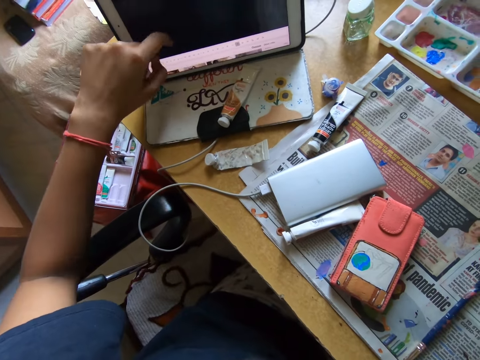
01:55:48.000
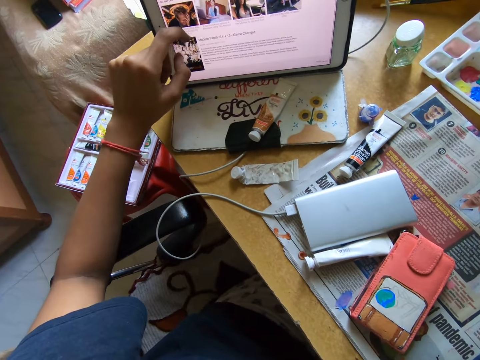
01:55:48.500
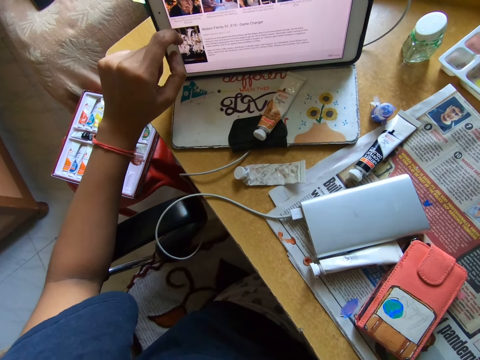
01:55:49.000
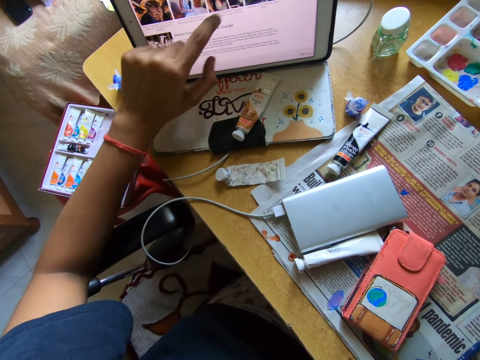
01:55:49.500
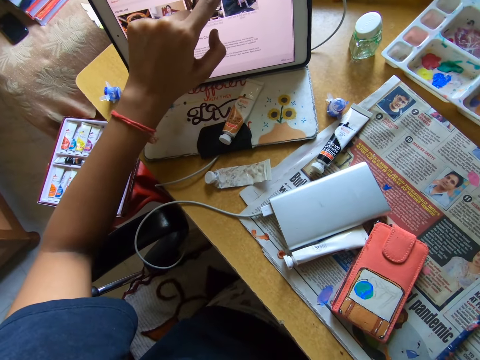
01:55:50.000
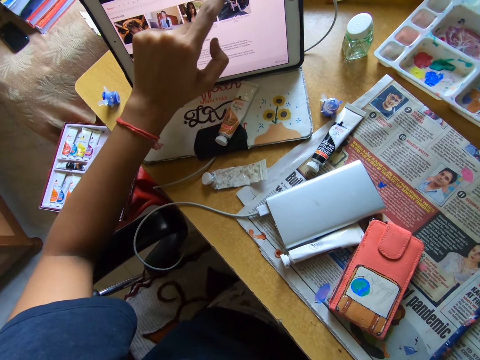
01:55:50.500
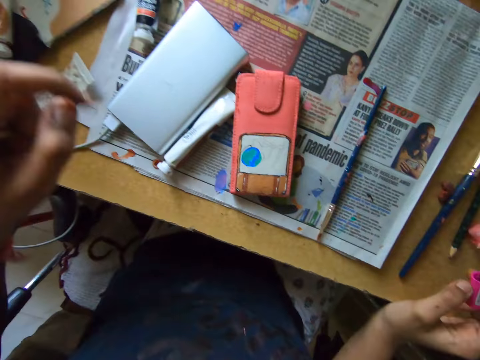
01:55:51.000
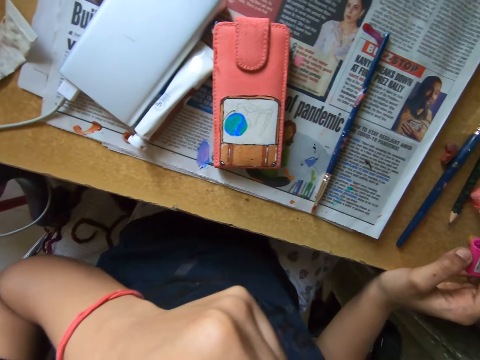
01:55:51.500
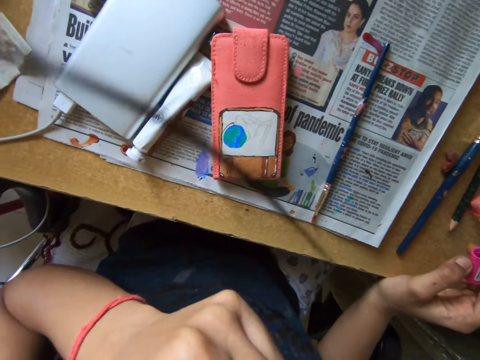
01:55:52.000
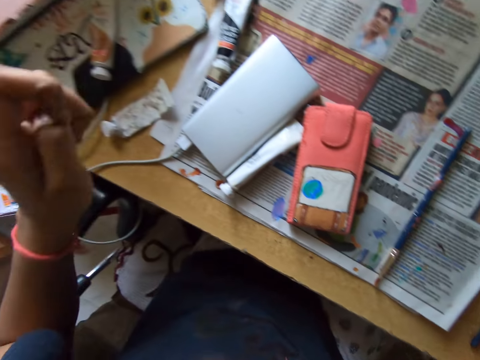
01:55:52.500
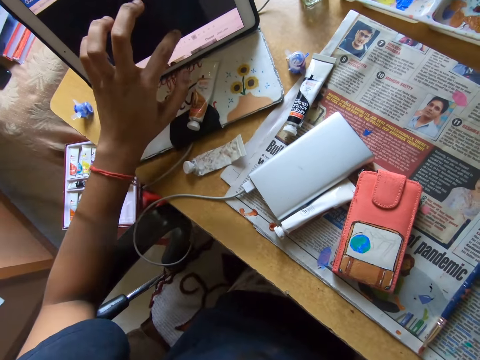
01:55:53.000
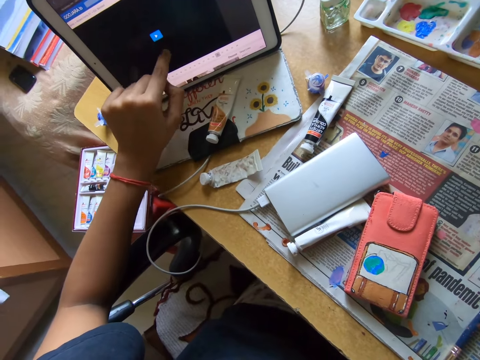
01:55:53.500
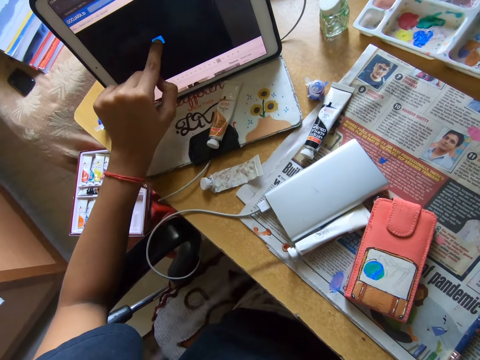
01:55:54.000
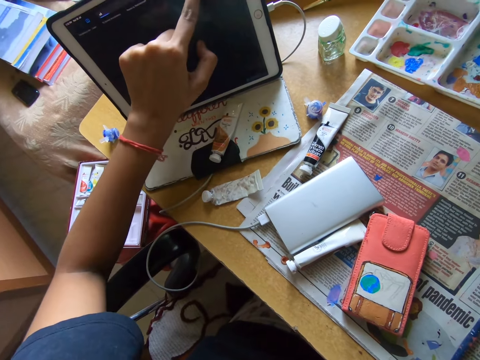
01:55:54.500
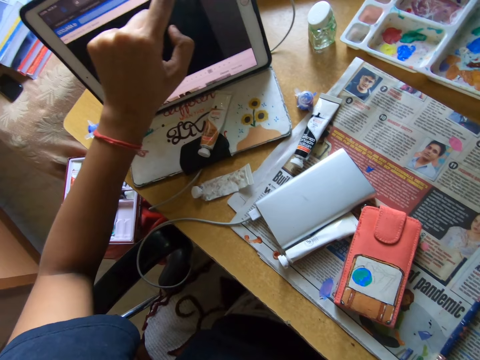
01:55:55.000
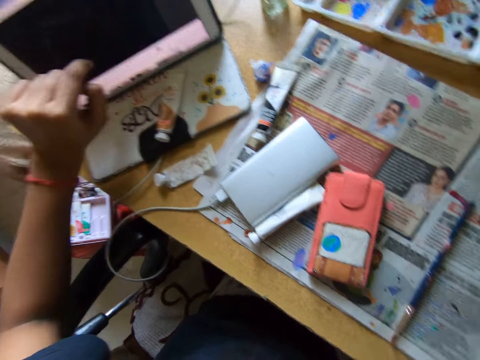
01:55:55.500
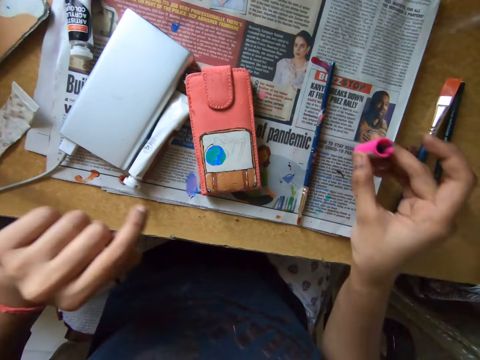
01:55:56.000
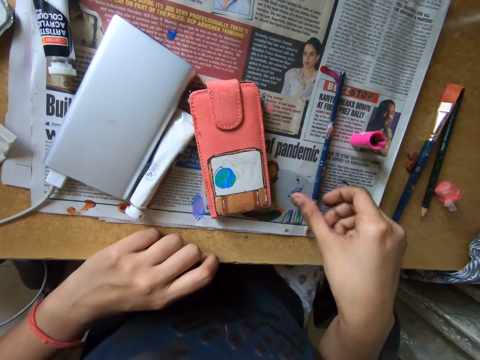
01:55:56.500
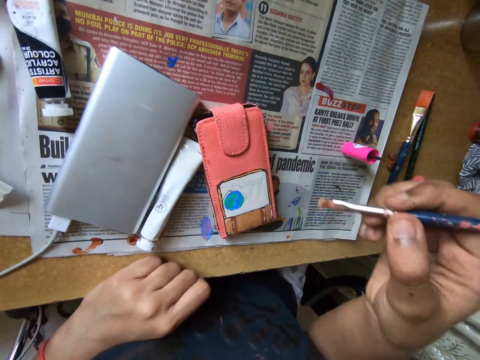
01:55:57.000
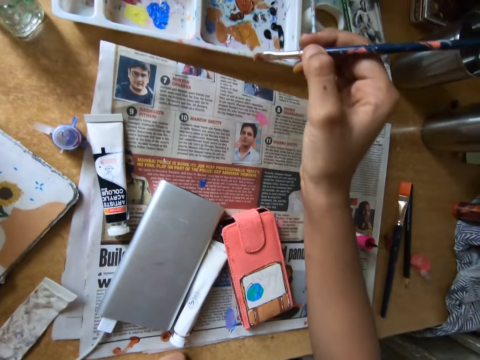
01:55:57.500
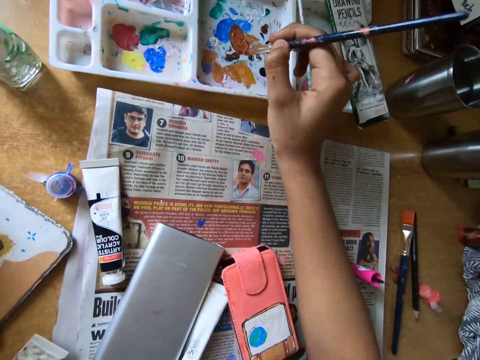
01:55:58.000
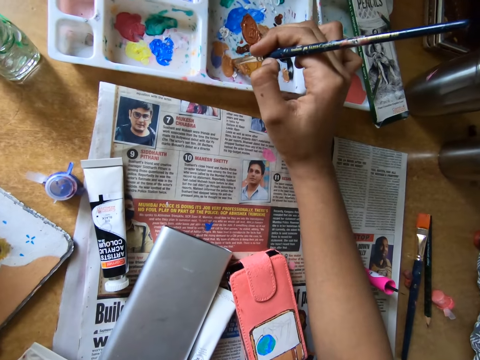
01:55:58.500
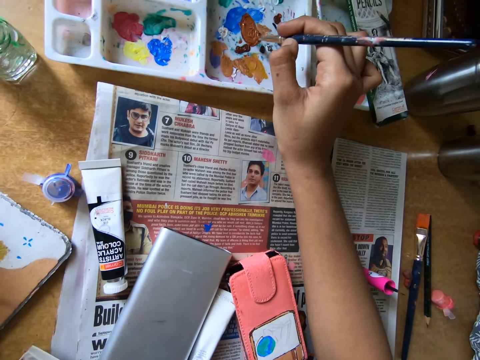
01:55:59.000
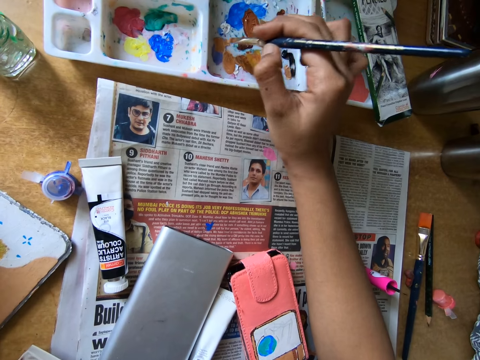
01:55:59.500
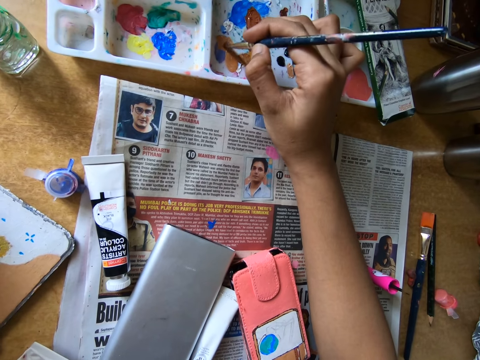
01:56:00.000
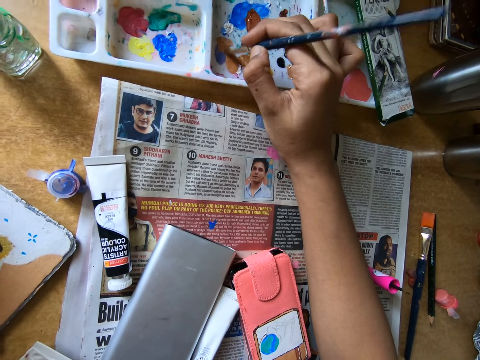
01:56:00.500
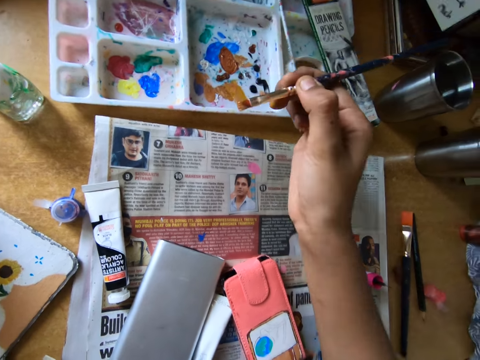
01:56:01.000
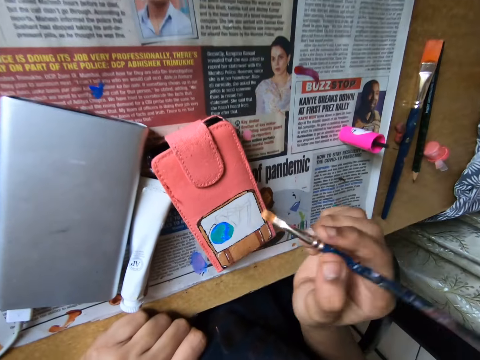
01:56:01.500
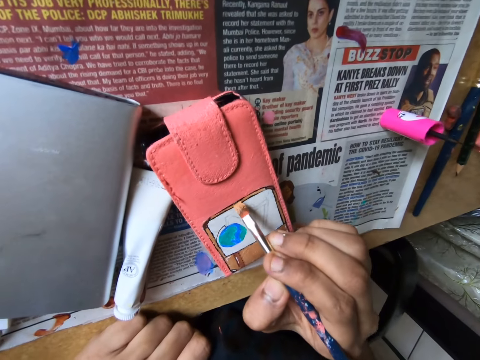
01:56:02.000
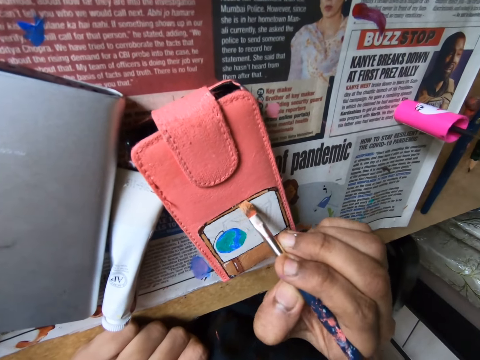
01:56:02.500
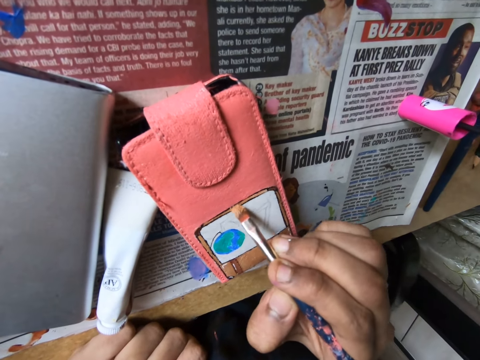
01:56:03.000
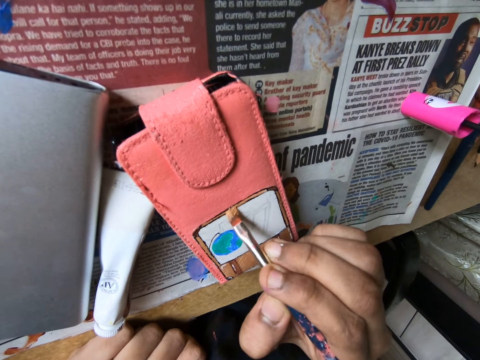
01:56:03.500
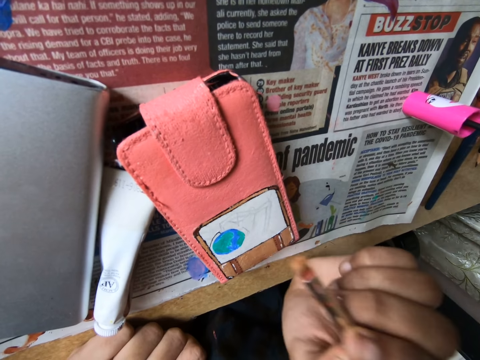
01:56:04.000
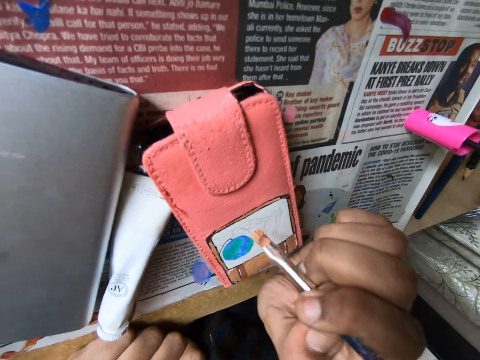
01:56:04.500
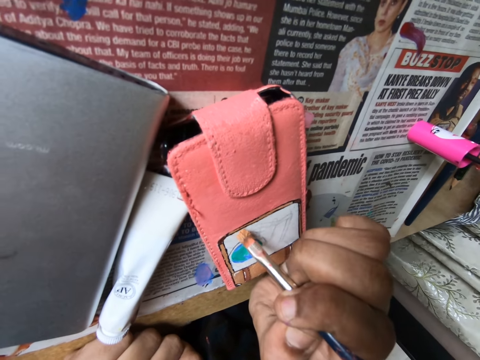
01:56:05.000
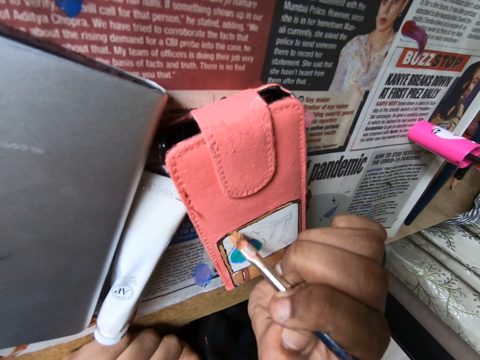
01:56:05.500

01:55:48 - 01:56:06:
The camera wearer presses the tablet on the table with her left hand. She presses the tablet again. She drops the paint brush or pen brush on the table with her right hand. She picks up the paint brush on the table with her right hand. She rubs the paint brush on the paint tray on the table with her right hand. She paints the picture with the pen brush.

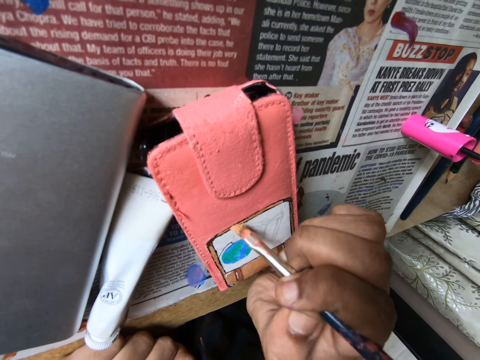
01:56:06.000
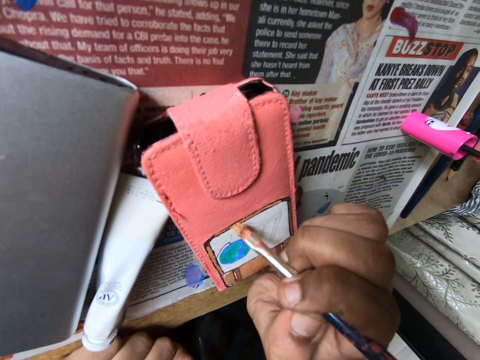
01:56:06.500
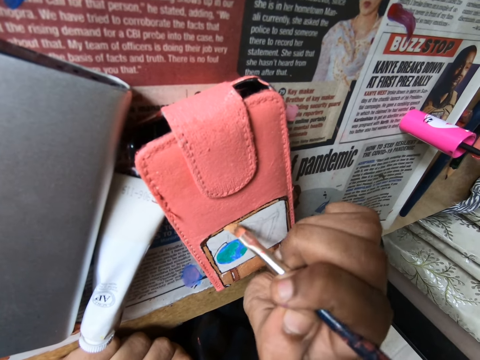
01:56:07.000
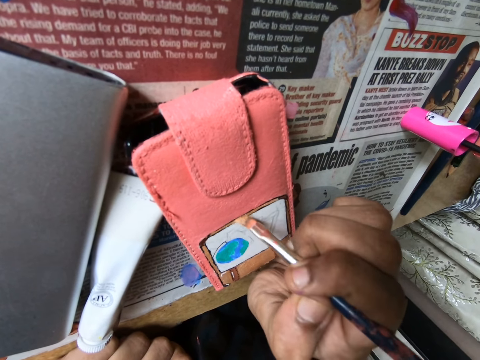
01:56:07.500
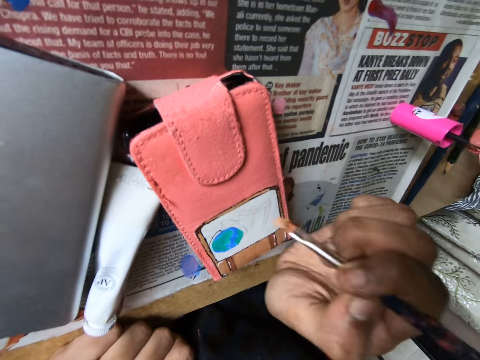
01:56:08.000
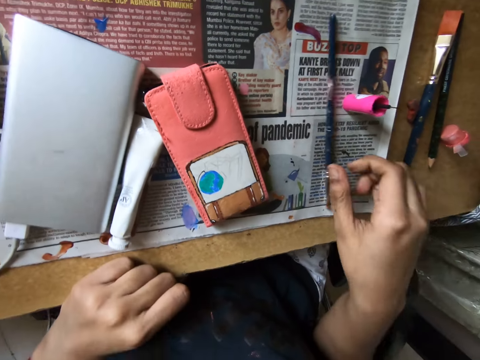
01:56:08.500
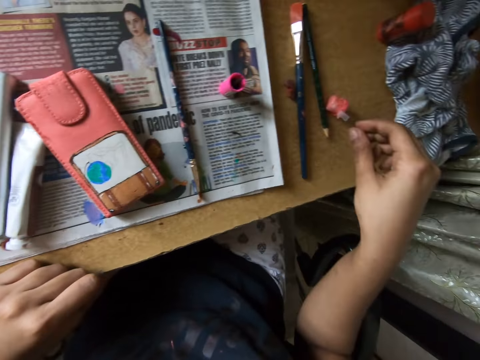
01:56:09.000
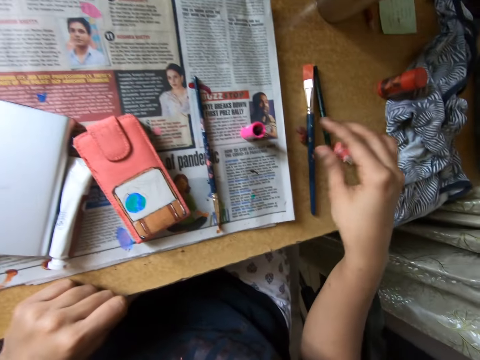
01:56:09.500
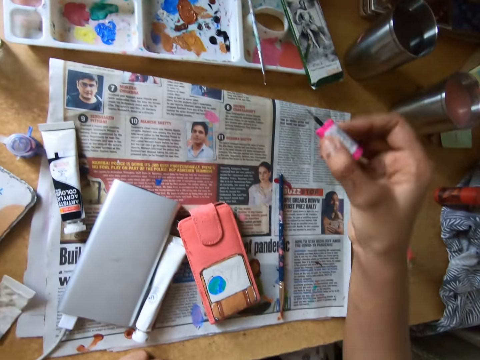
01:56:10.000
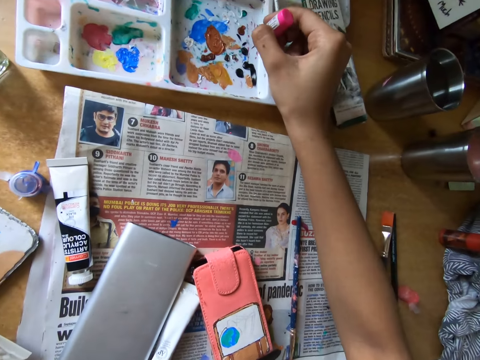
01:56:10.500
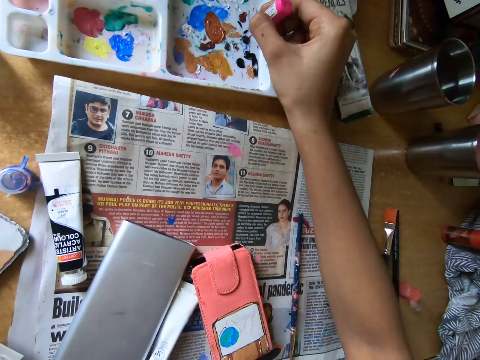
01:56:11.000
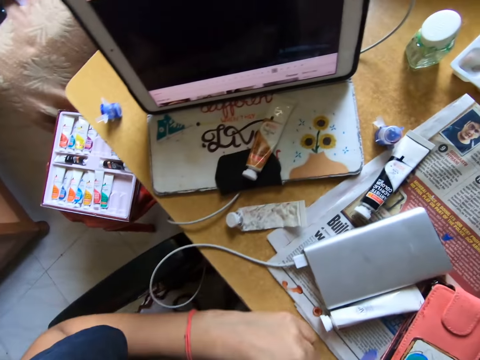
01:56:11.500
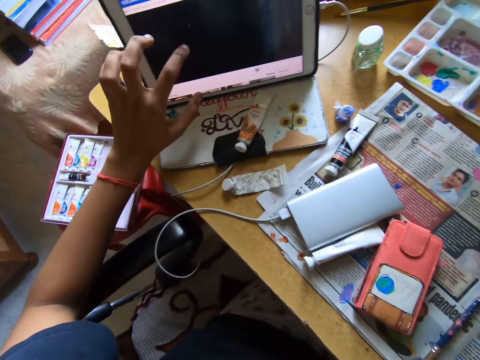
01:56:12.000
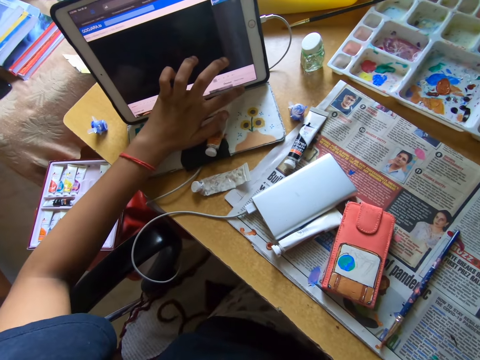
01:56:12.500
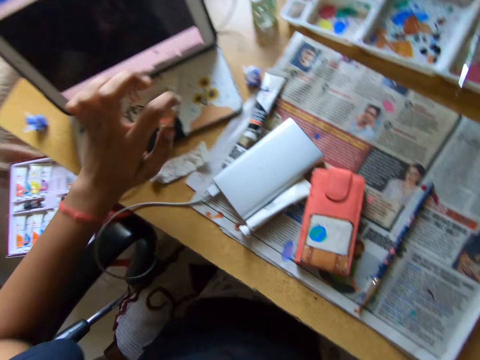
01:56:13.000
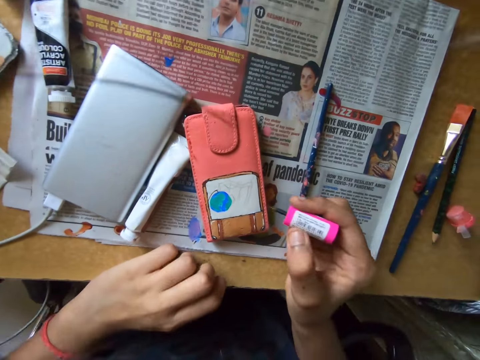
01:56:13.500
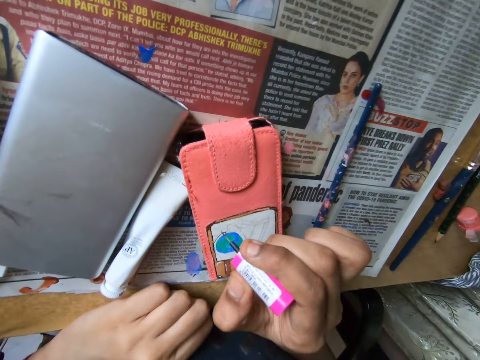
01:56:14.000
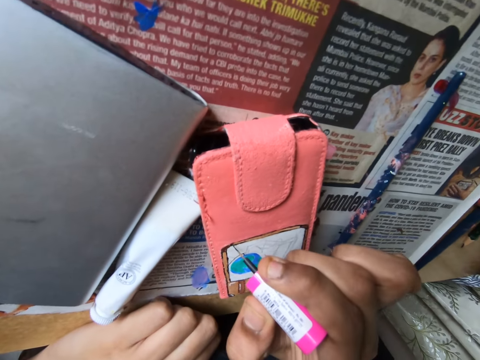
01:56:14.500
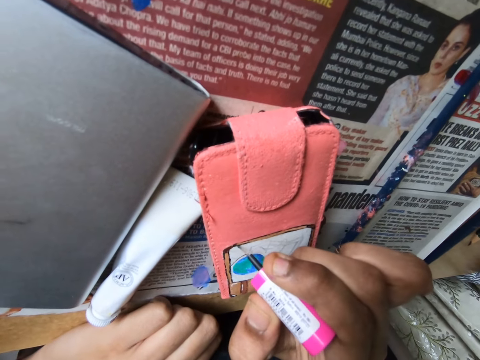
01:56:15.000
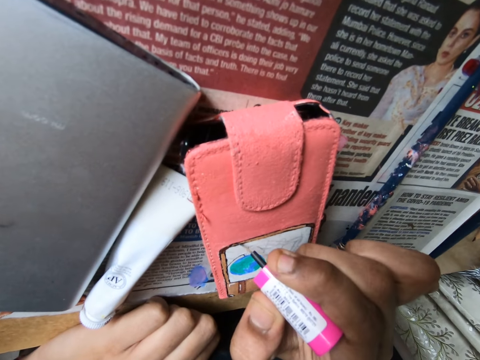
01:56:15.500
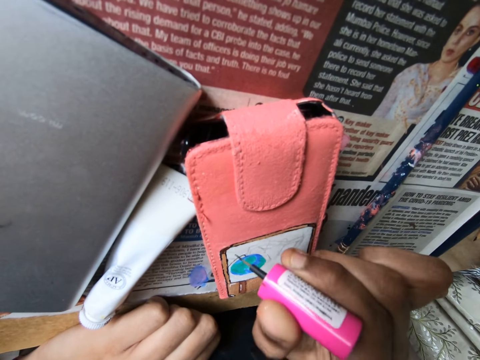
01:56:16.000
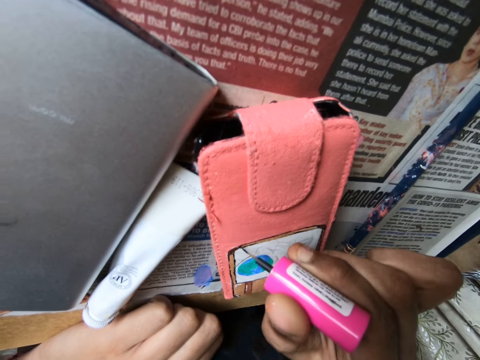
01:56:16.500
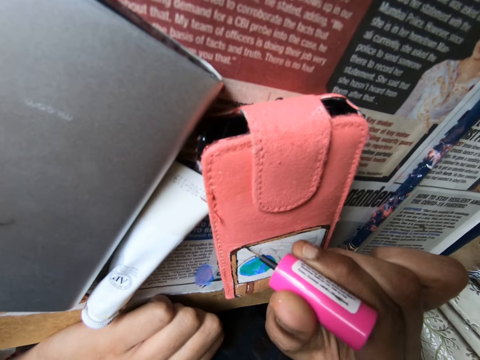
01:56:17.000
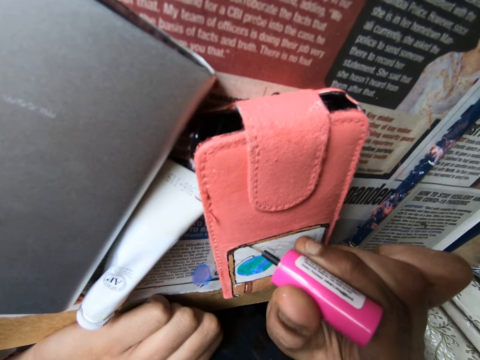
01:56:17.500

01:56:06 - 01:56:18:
The camera wearer drops the paint brush on the table with her right hand. She picks up the paint brush on the table with her right hand. She dabs the paint brush on the paint tray on the table with her right hand. She presses the tablet on the table with her left hand. She paints on the phone case on the table with the paint brush in her right hand.
